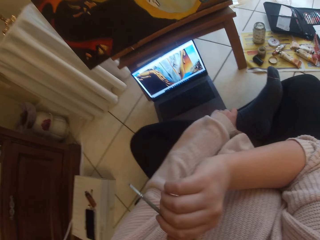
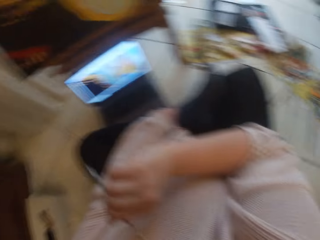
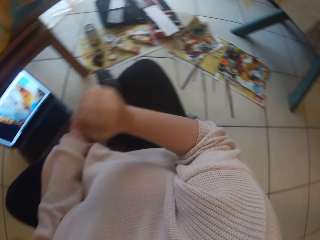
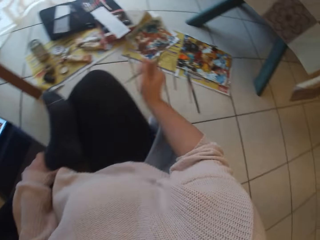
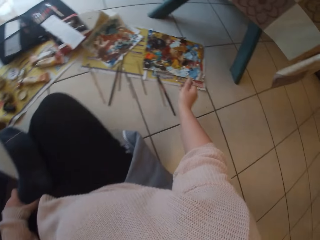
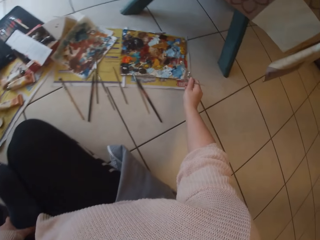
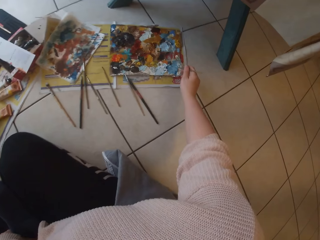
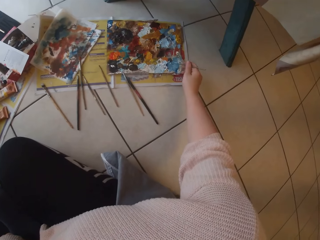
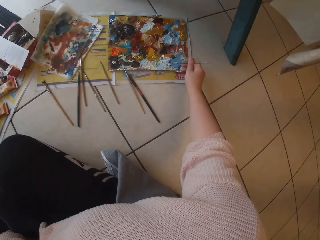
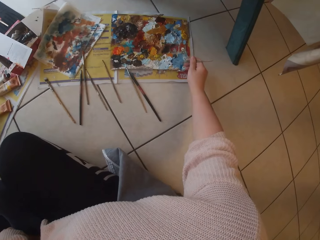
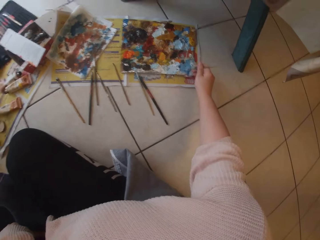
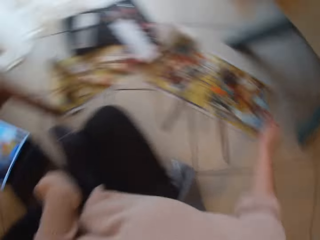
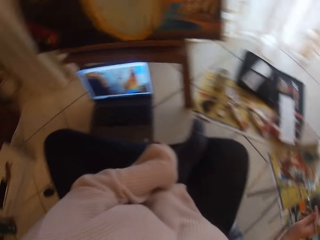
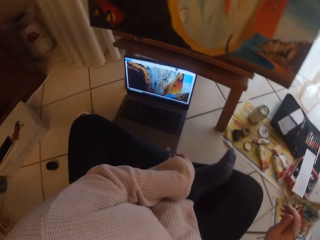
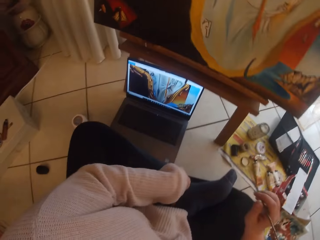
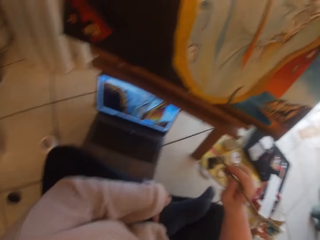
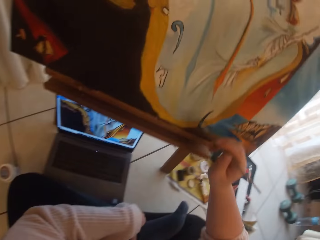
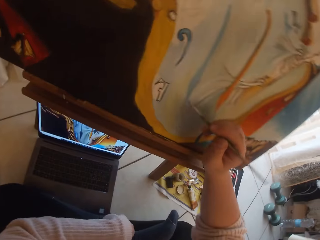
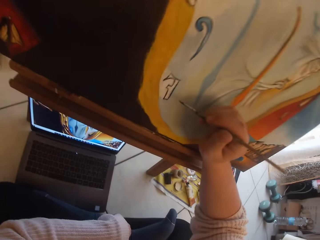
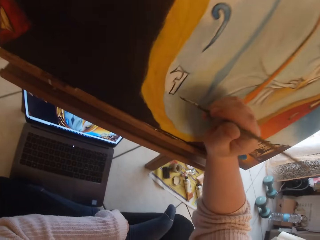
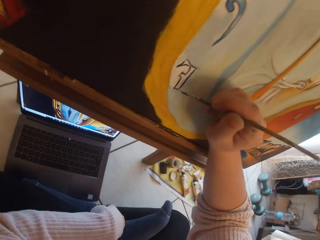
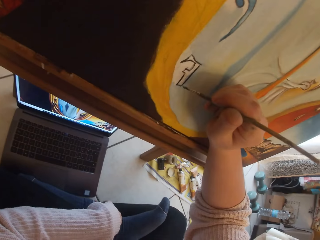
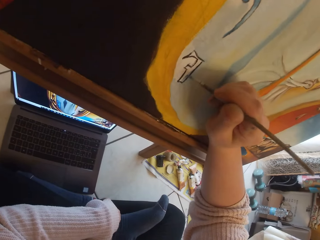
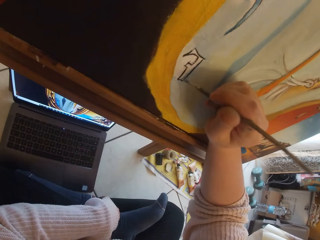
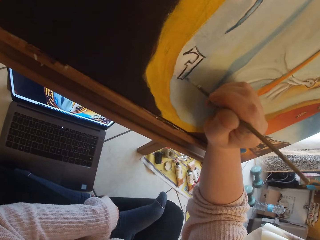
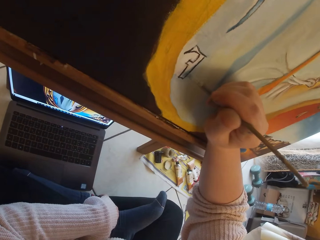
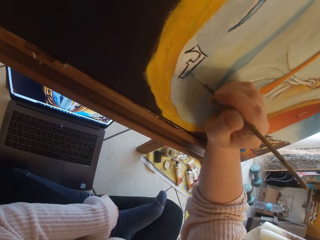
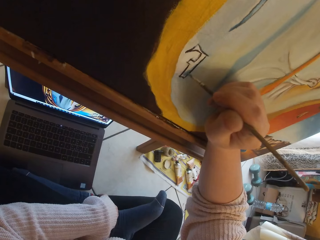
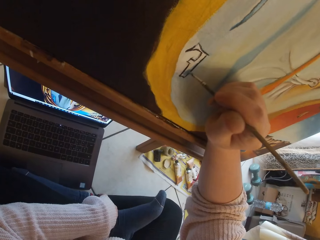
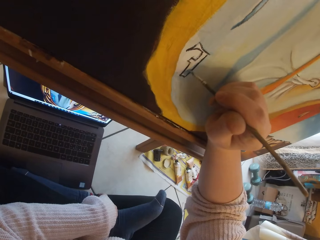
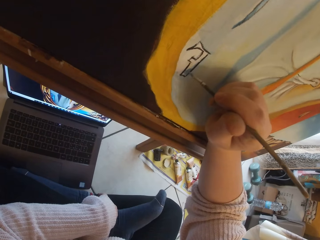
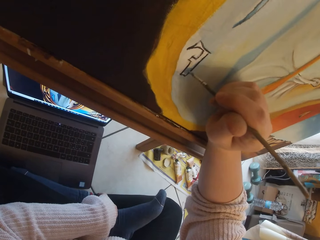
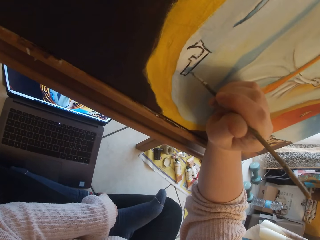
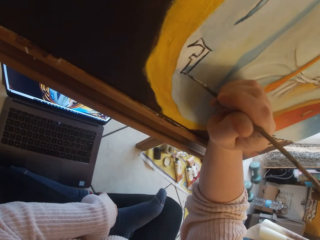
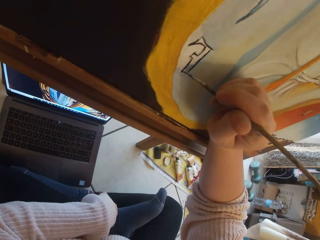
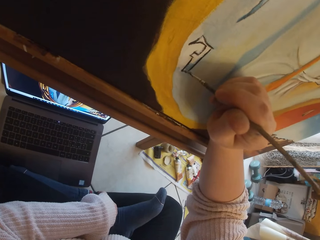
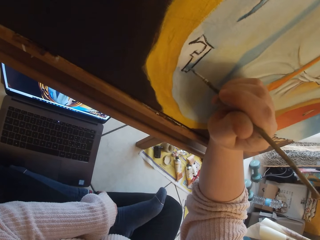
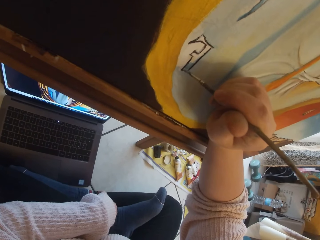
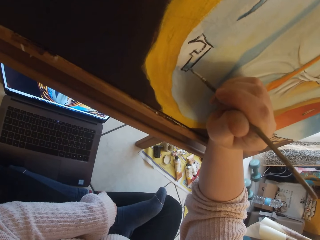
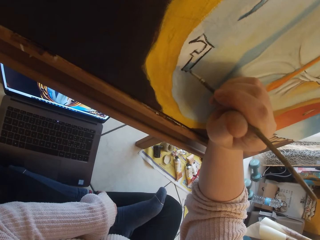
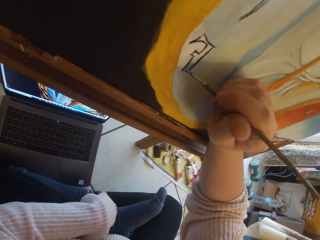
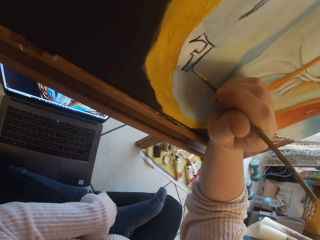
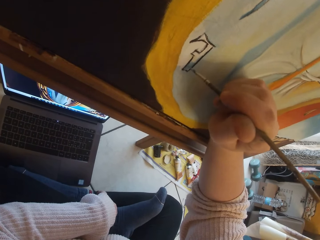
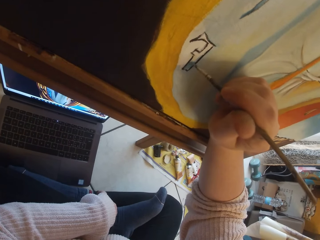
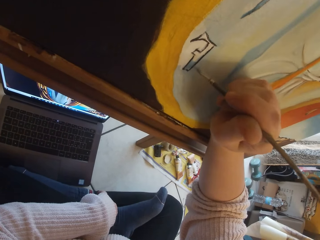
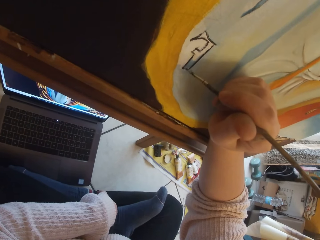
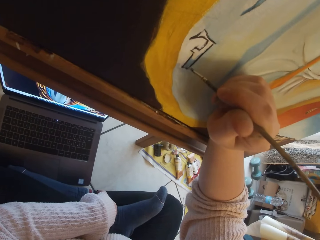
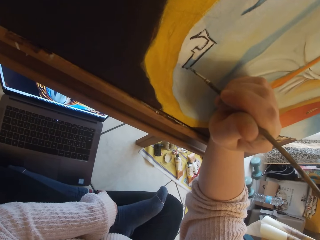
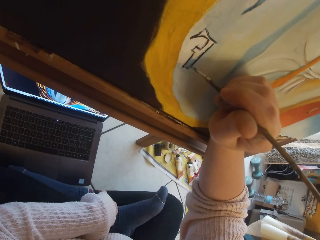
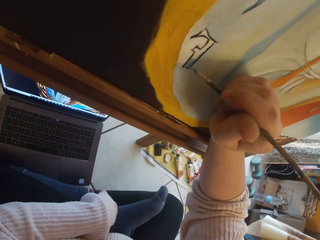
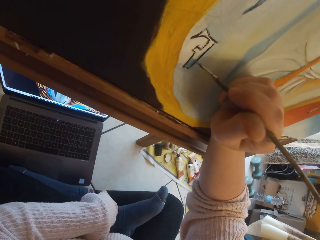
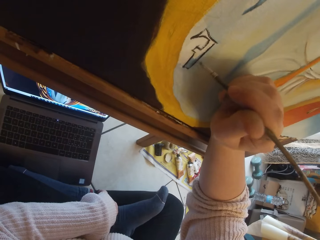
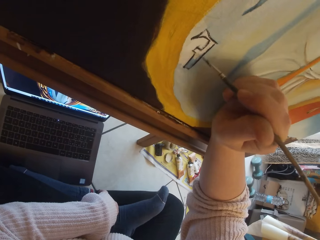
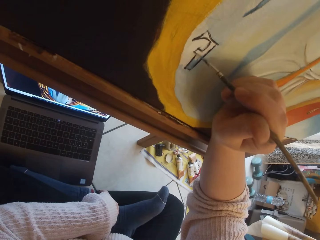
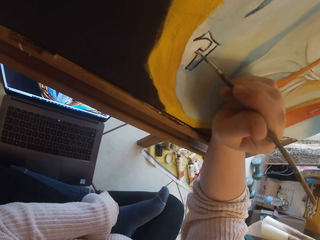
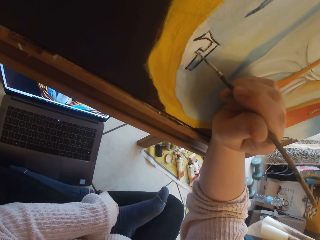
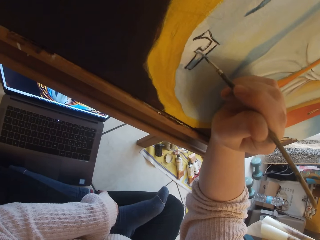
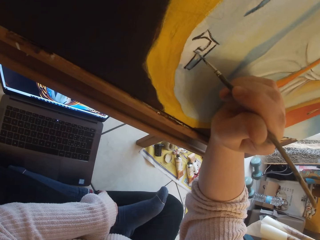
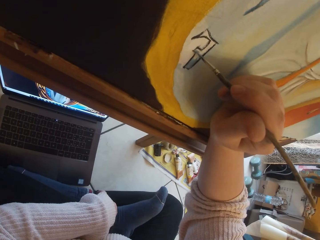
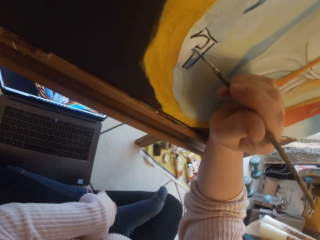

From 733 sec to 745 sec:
The camera wearer scoops paint from the pallet on the ground with the paintbrush in her right hand. She paints the image from the laptop on the ground on the canvas with the paintbrush in her right hand.

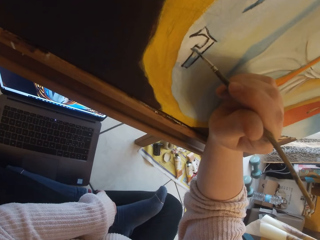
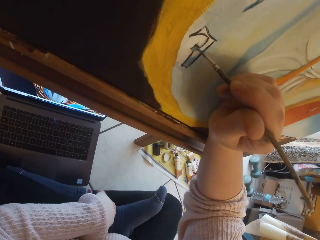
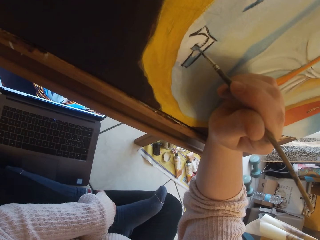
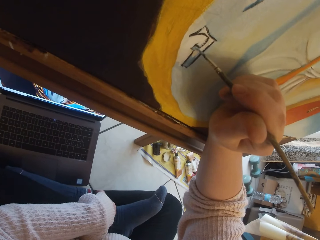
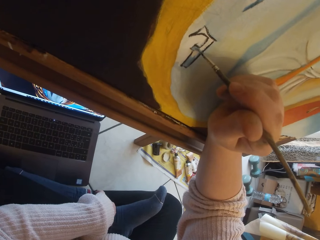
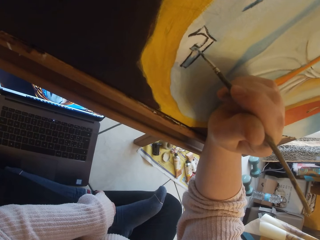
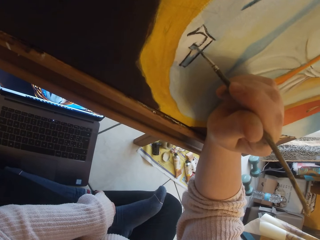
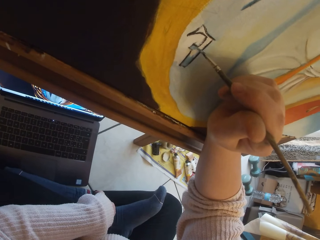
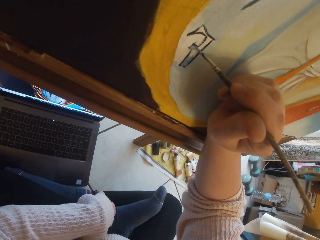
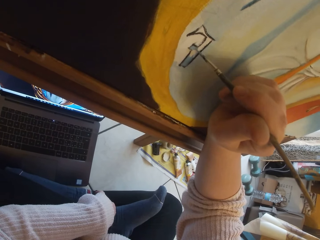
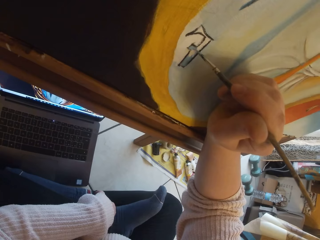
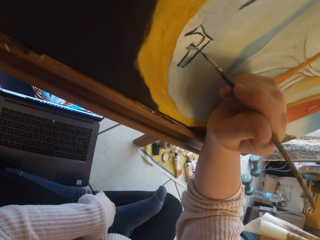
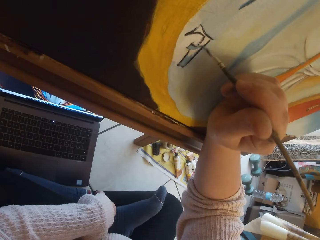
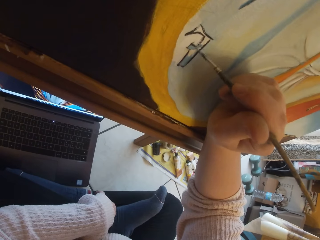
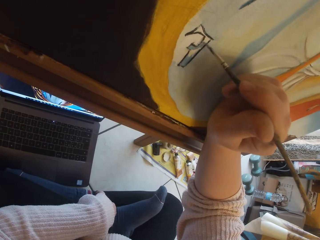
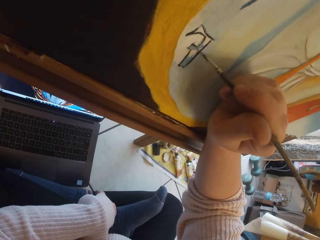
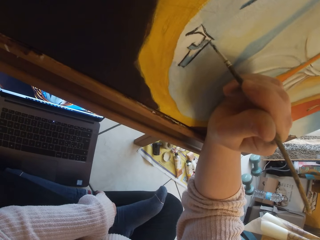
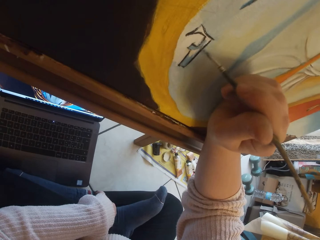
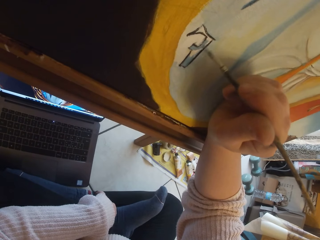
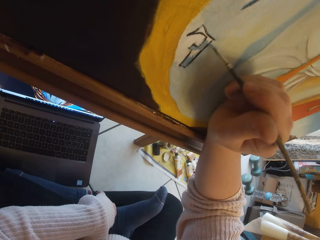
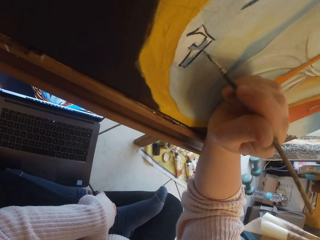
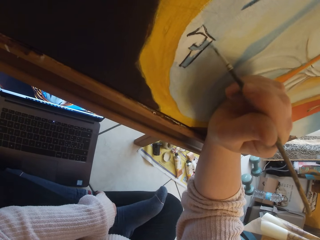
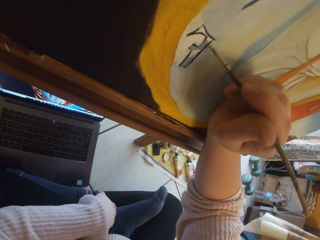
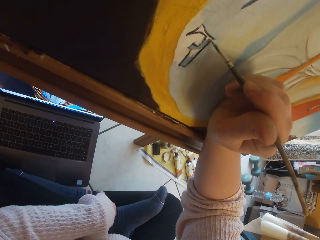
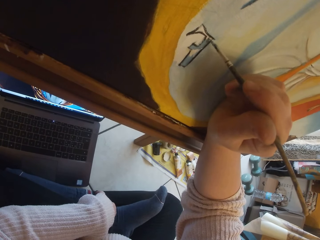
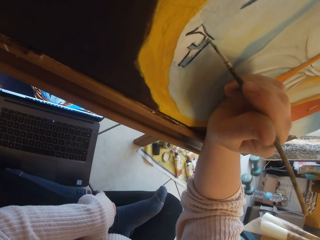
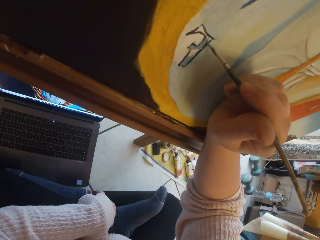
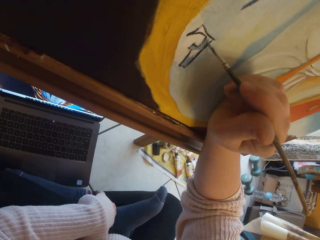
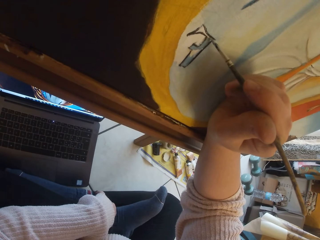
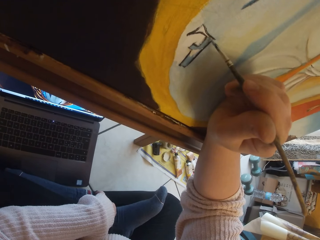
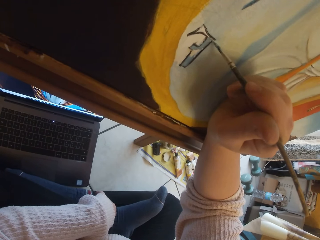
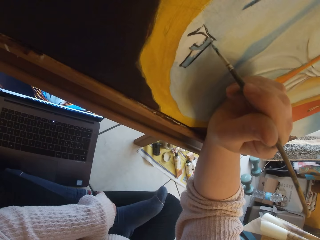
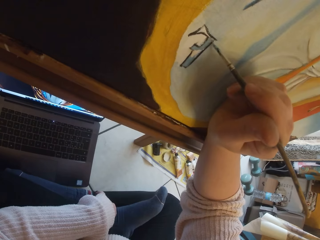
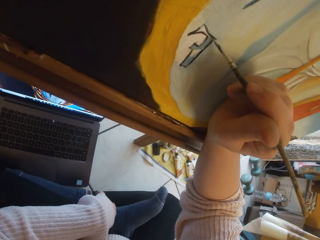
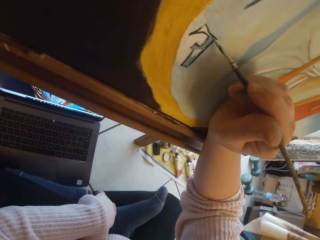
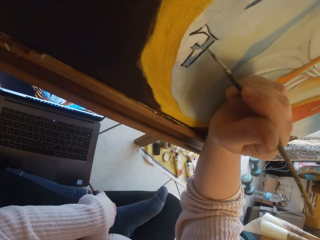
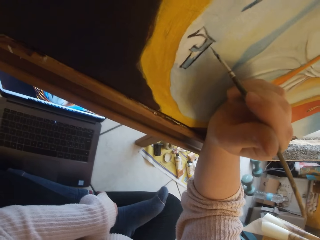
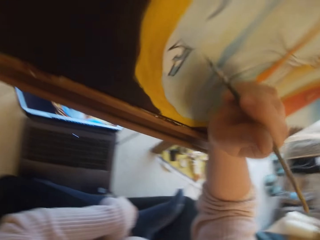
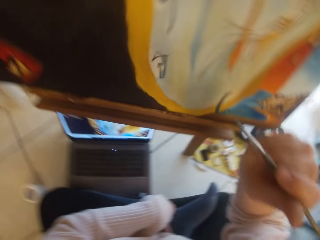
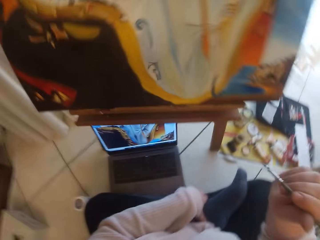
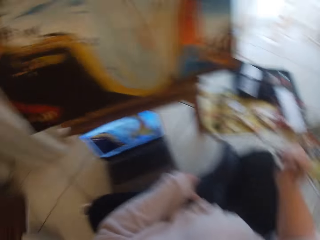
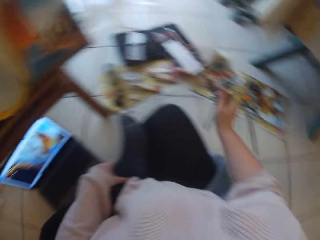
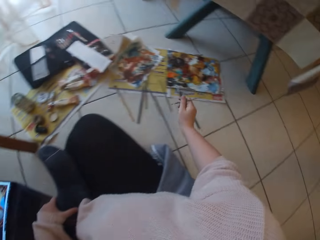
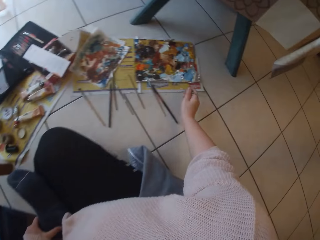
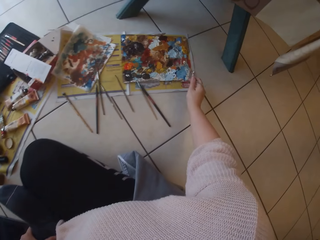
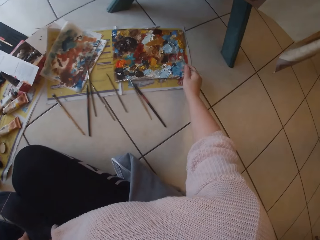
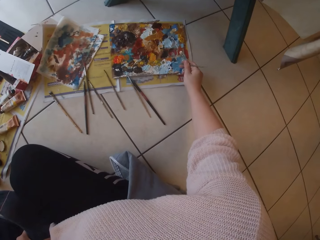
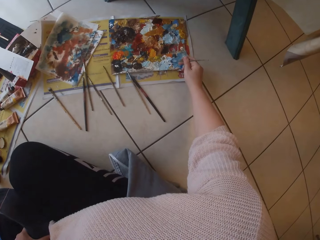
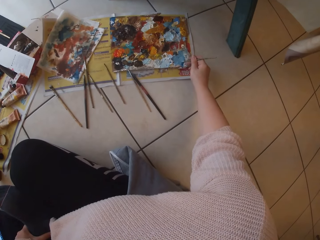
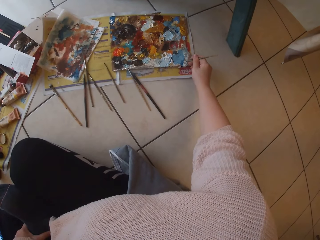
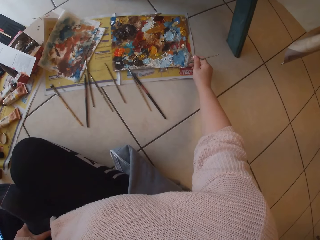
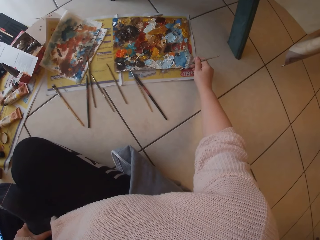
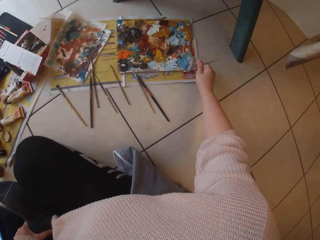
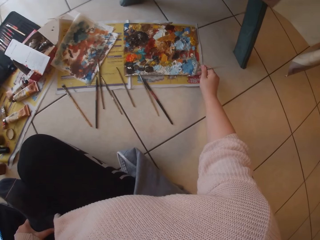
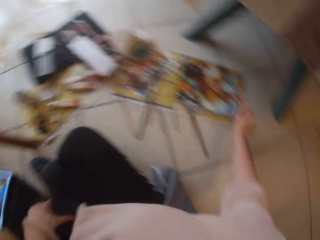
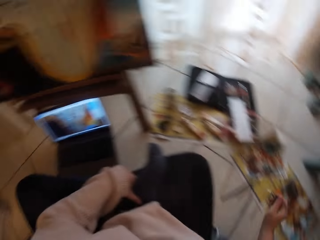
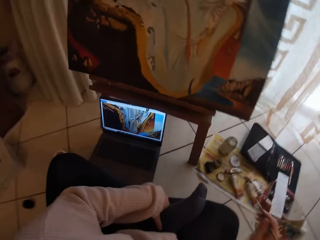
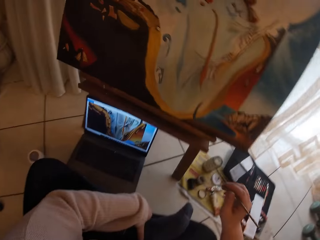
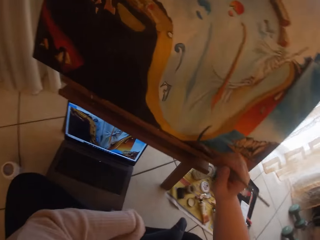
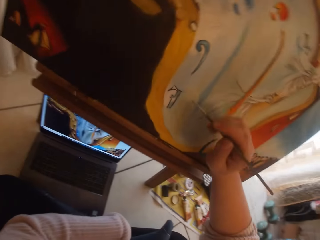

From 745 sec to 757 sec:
The camera wearer removes the brush from the painting. She scoops paint from the pallet on the ground with the paintbrush in her right hand.
